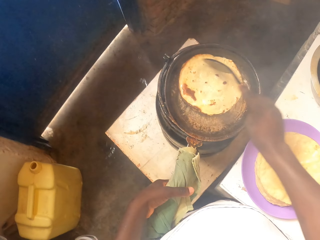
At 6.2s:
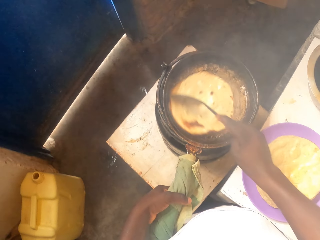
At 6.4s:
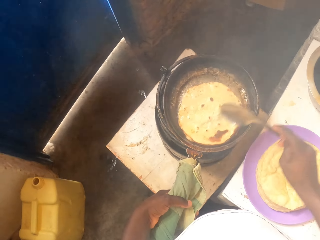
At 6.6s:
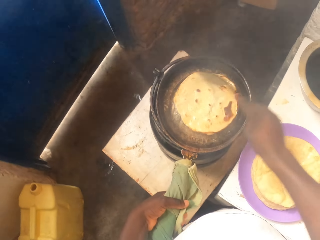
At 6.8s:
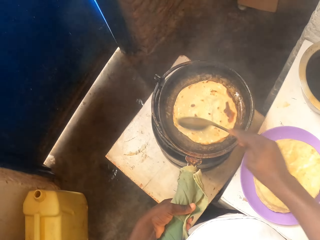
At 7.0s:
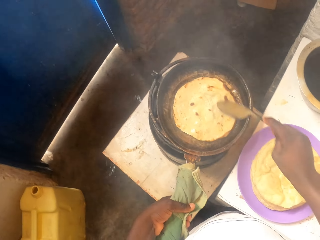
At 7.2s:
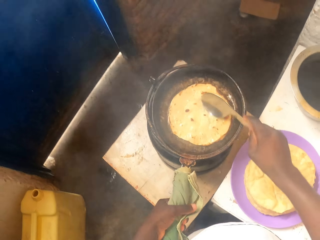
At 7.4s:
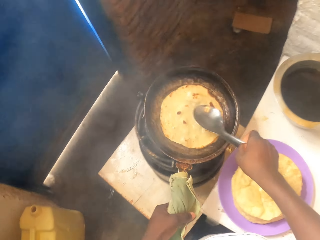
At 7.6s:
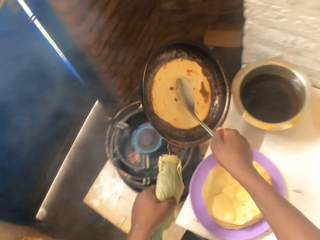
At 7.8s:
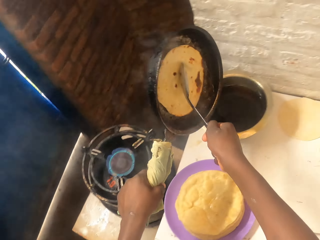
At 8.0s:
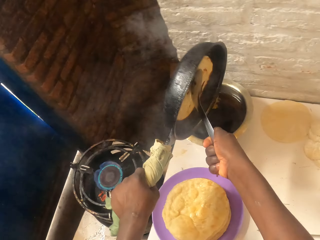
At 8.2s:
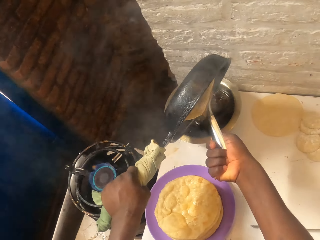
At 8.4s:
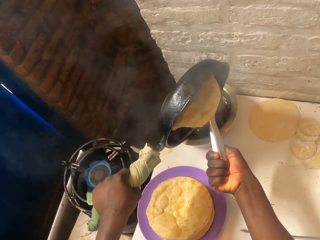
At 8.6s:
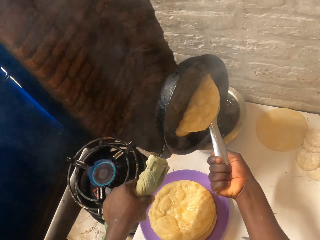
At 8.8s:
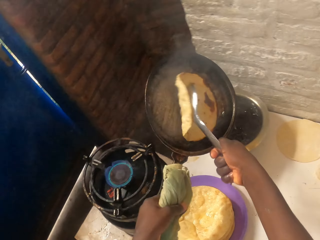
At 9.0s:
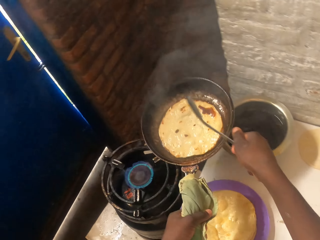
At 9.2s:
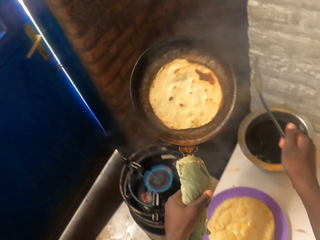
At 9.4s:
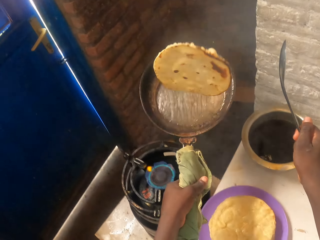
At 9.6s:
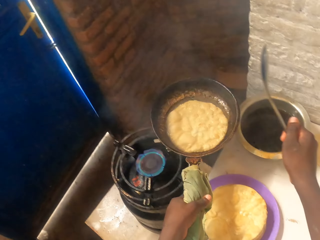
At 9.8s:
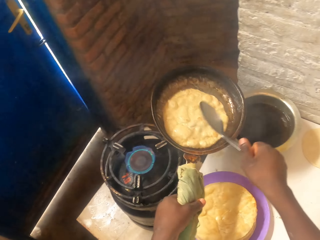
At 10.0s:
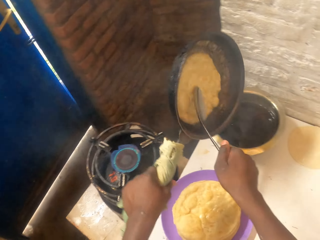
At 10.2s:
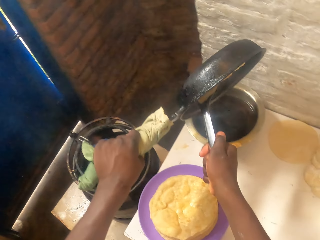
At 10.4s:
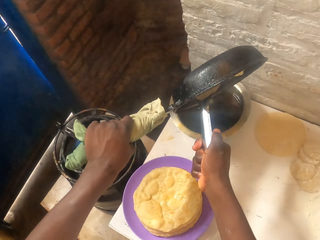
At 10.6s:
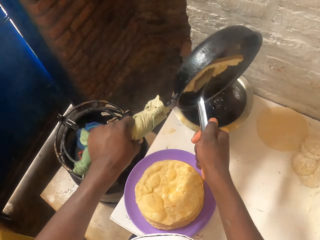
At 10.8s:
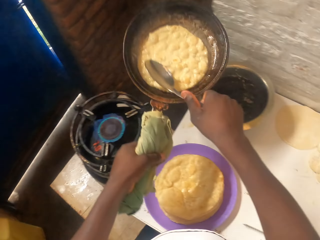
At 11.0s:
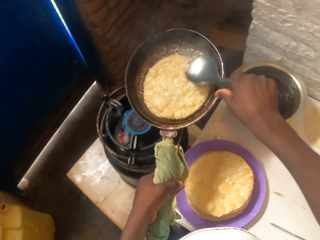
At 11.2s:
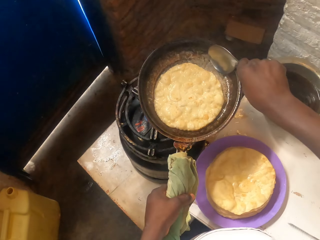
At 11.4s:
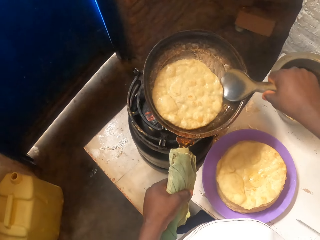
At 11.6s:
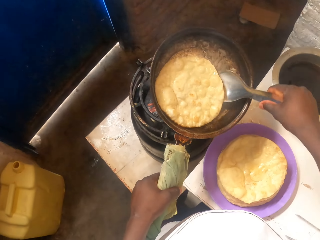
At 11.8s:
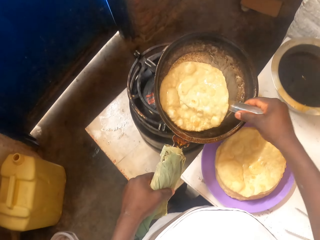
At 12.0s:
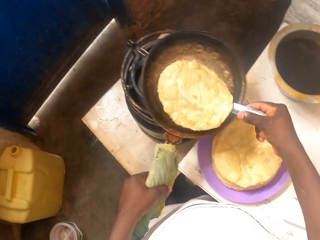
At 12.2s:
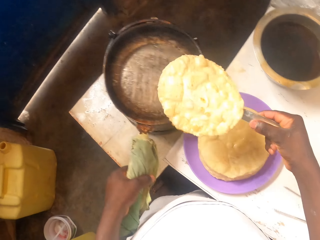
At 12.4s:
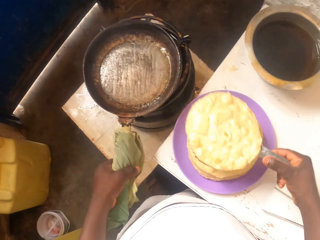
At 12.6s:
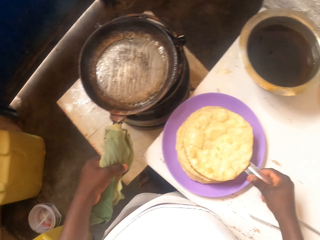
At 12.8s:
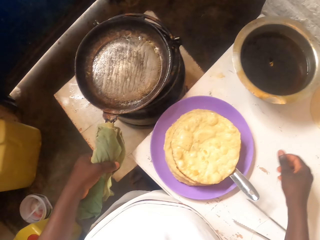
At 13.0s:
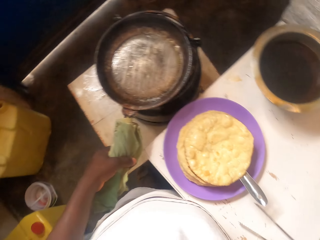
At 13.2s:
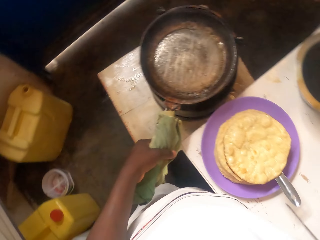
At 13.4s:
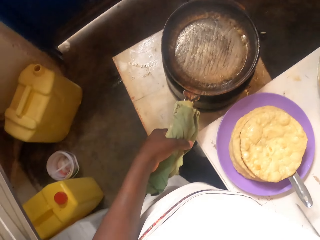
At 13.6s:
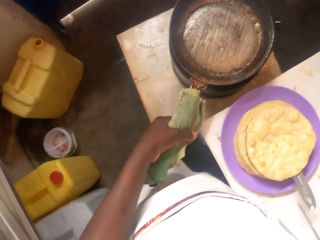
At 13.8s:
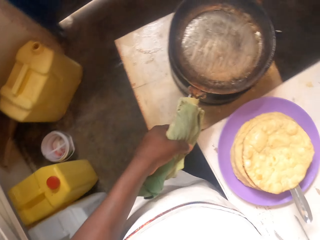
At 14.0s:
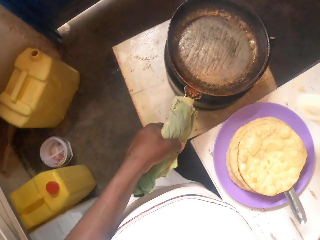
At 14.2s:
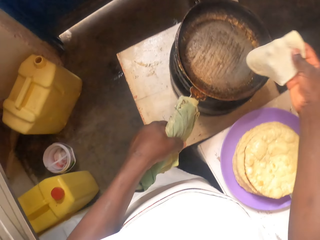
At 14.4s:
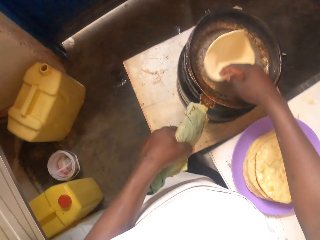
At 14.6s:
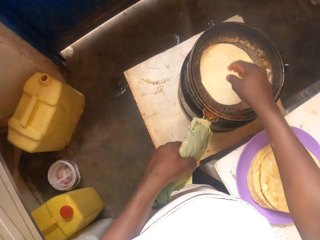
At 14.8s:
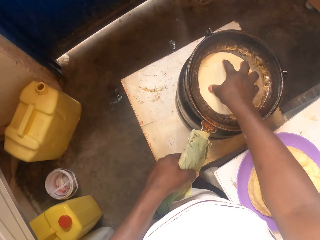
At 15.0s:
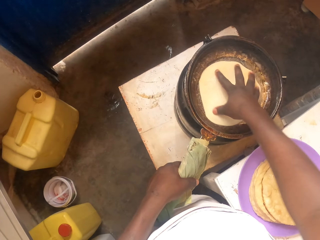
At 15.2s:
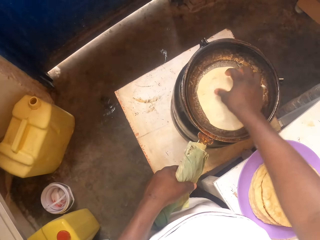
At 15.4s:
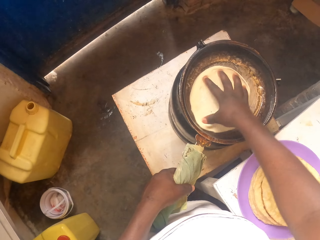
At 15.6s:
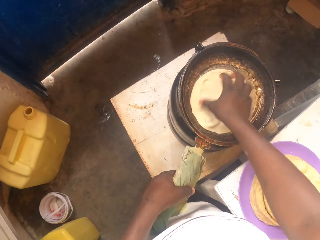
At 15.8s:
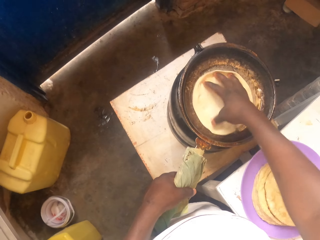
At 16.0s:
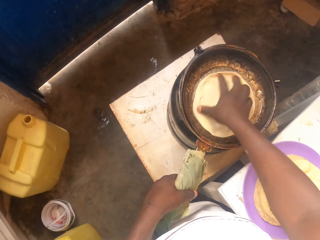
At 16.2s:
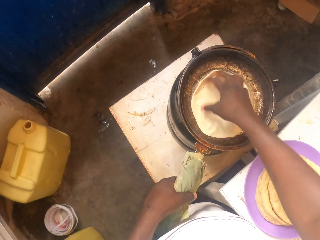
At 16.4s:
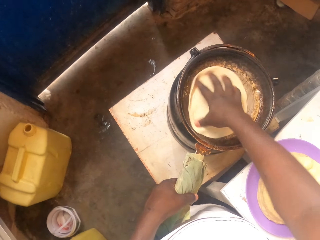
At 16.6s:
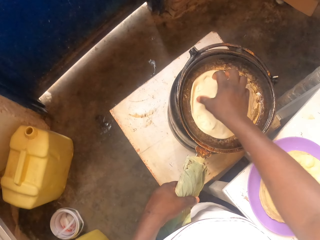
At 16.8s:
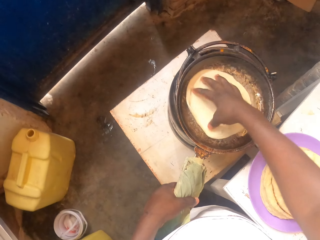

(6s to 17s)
The camera wearer moves a paratha or tortilla on the pan. They pour oil from the pan to the pot with cooking oil. They flip the tortilla on the pan. They pour oil from the pan to the pot with cooking oil. They remove the tortilla from the pan. They put the tortilla on the plate. They put the tortilla on the pan. They spin the tortilla on the pan.

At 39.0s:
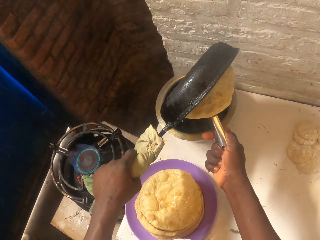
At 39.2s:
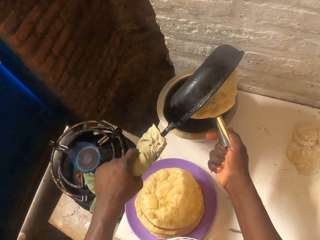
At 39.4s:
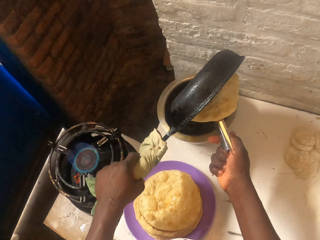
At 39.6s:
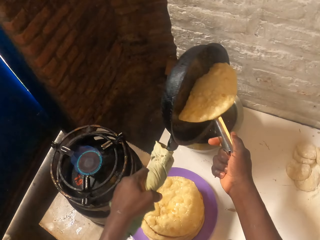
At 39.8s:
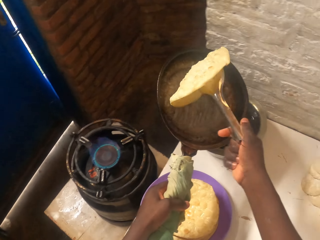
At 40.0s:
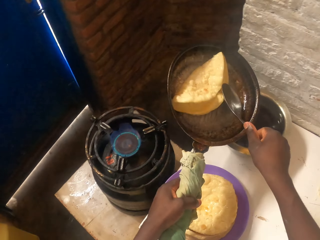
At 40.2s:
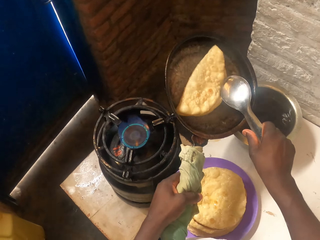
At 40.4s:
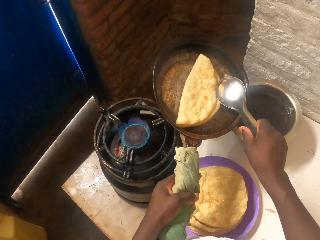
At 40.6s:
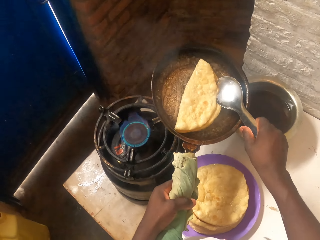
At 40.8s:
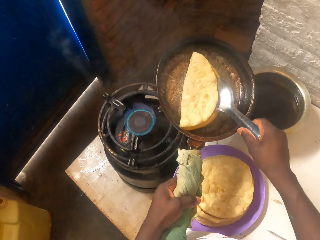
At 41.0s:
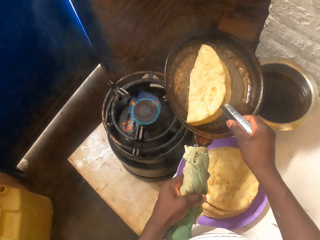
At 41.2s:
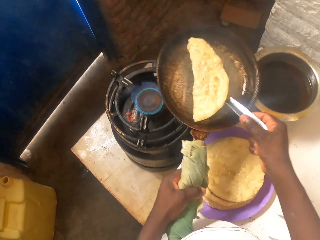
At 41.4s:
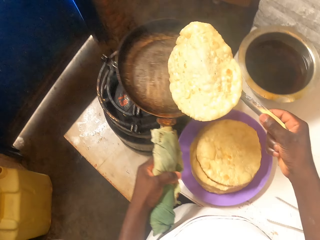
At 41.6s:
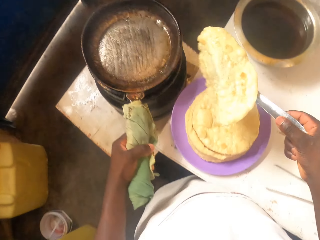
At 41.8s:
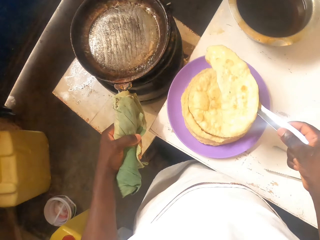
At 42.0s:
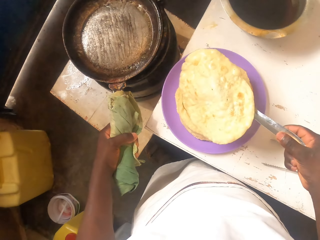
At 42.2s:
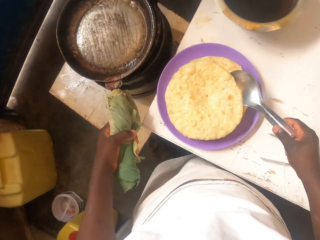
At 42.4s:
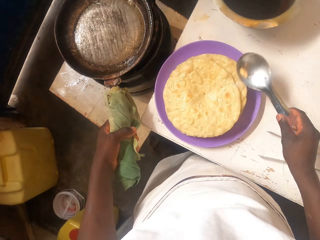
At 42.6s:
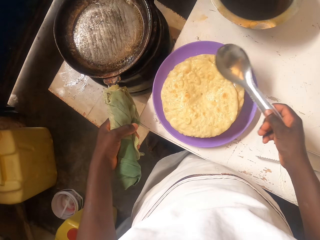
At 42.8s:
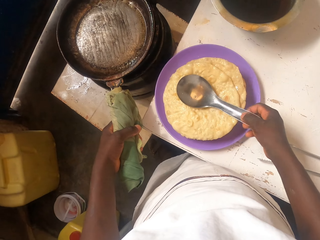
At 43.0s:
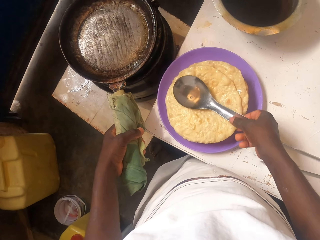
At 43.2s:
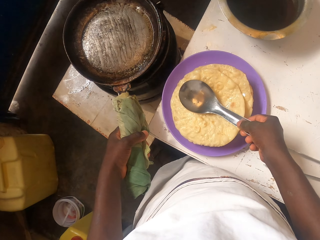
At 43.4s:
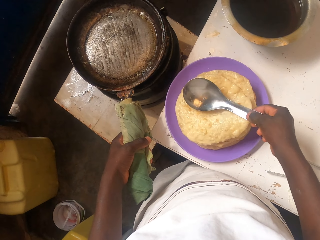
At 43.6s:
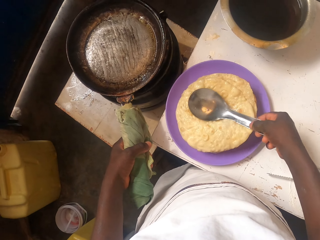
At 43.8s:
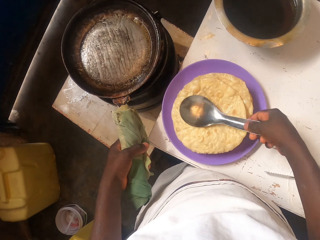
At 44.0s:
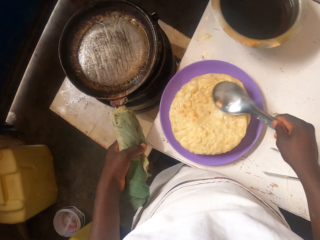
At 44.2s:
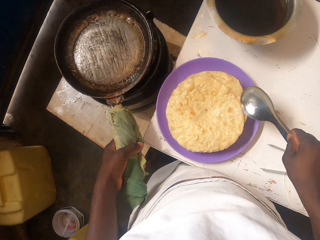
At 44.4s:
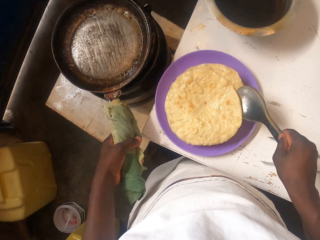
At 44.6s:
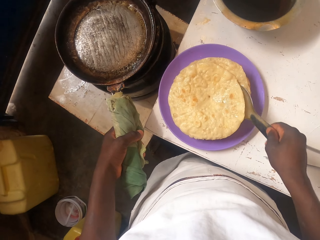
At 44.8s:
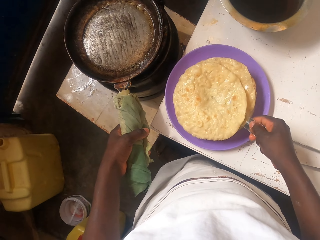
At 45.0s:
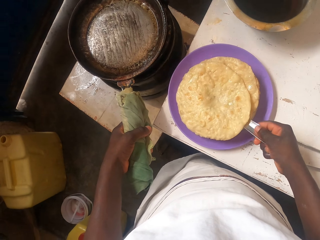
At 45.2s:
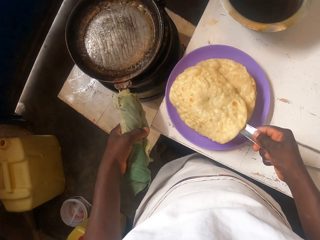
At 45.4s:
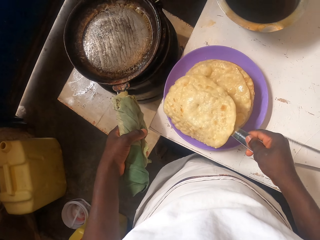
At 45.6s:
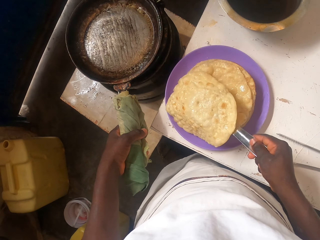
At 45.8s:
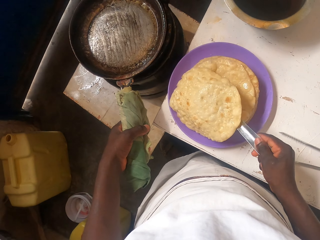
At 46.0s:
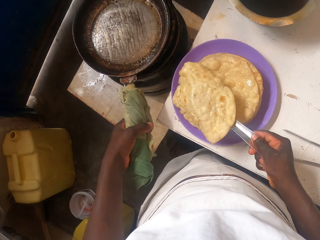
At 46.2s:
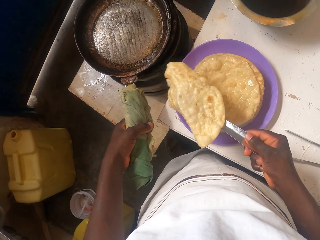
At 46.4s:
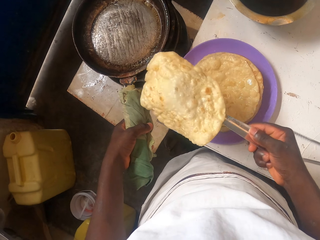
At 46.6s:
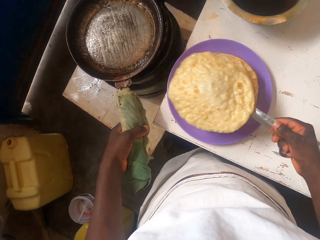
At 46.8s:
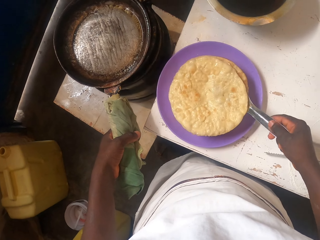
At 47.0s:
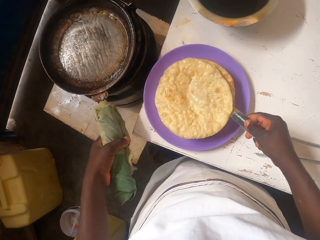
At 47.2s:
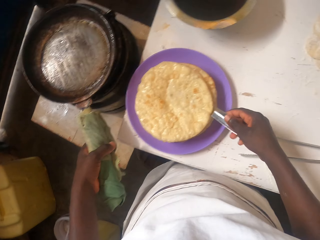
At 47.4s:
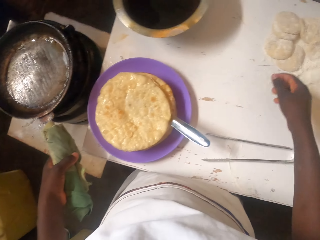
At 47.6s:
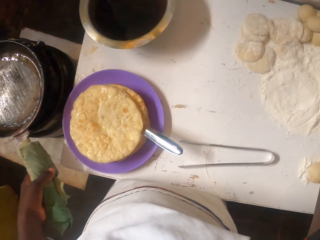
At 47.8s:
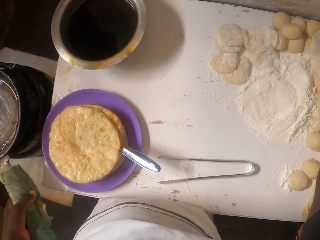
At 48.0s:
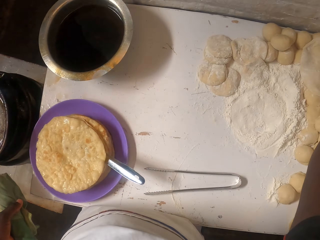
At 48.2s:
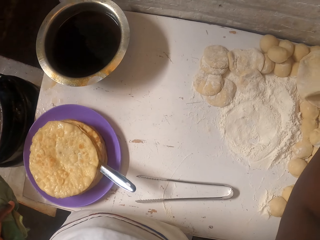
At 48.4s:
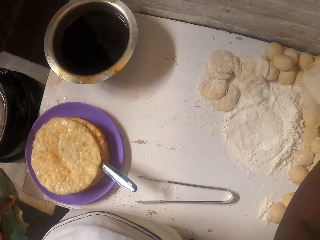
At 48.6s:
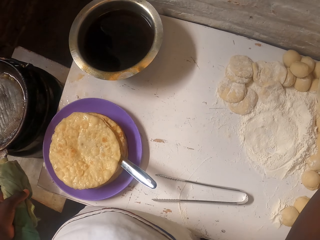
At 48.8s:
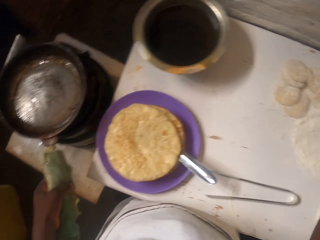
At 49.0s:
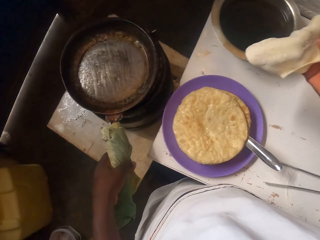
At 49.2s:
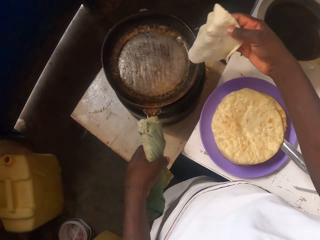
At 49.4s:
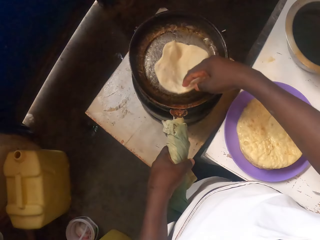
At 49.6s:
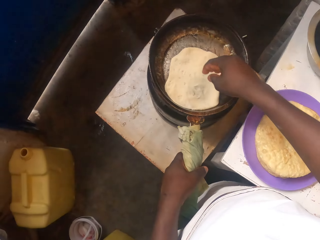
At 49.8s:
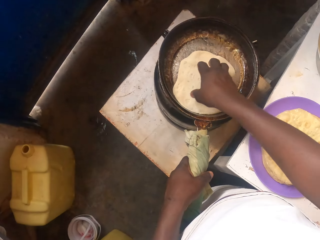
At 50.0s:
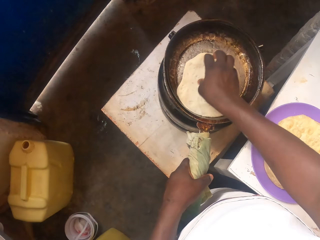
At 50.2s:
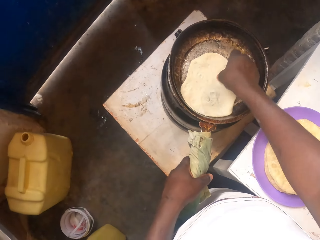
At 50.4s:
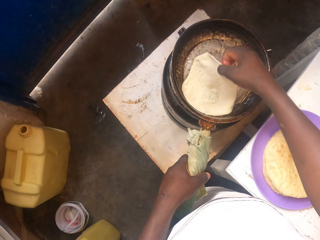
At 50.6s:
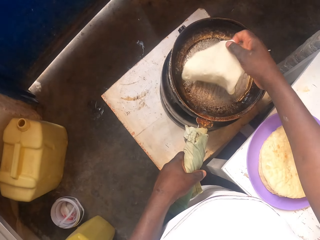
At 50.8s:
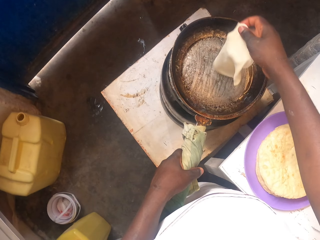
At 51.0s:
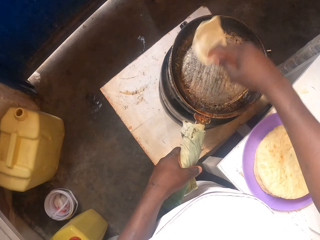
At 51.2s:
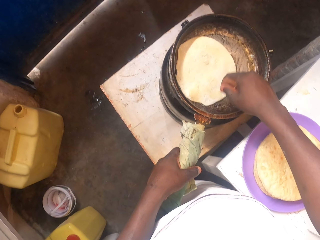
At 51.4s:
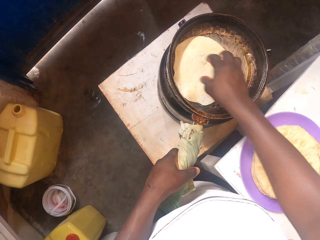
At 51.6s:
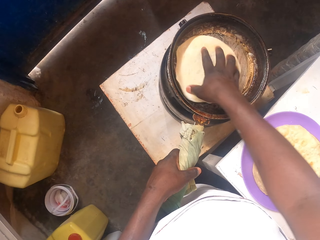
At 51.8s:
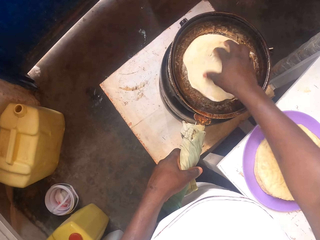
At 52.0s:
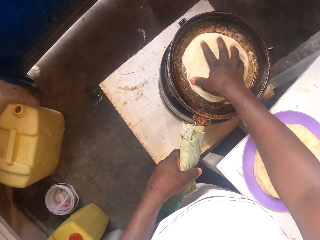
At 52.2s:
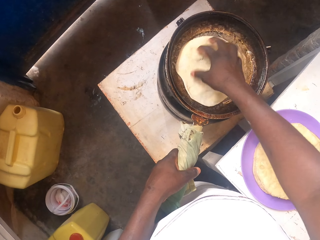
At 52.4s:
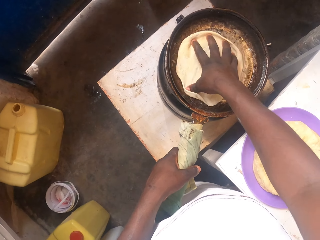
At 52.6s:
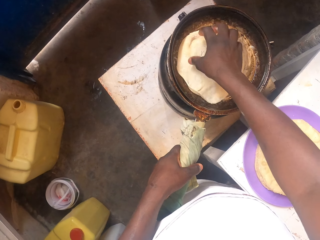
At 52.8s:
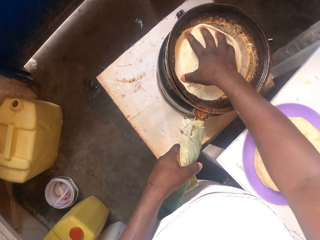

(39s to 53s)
The camera wearer removes a tortilla or paratha from the pan. They remove extra oil from the pan. They put the tortilla on the plate. They pick up the tortilla. They arrange the paratha on the plate. They put the tortilla on the pan.
